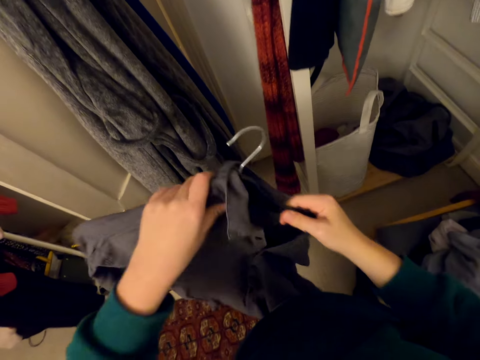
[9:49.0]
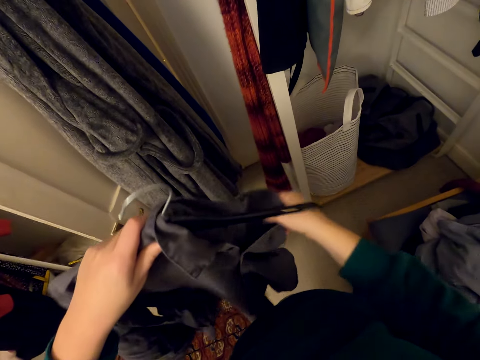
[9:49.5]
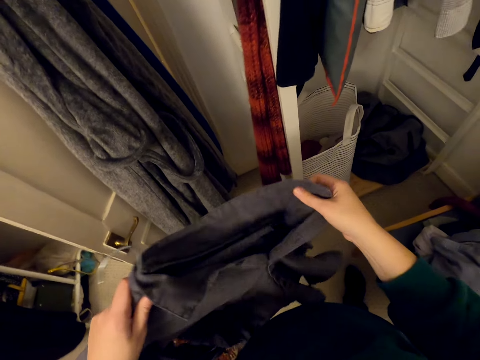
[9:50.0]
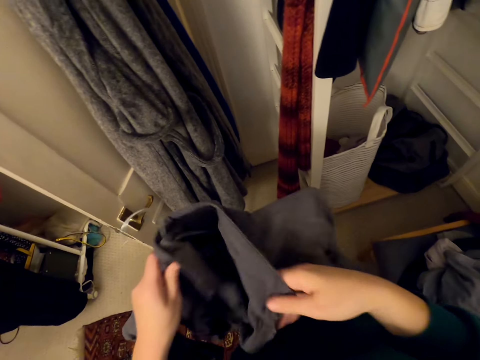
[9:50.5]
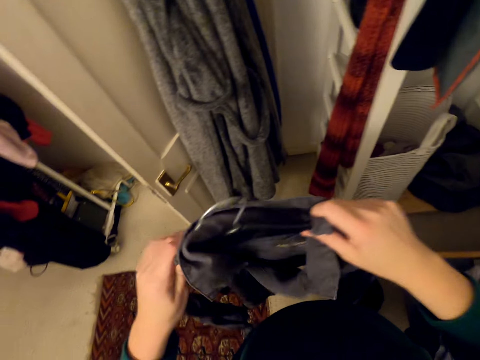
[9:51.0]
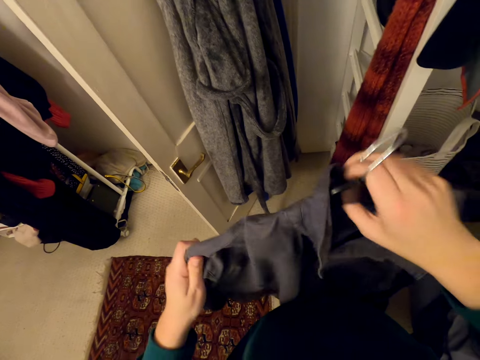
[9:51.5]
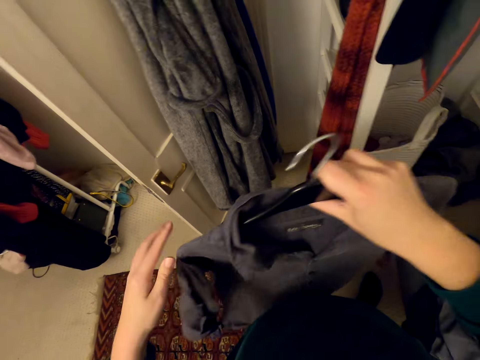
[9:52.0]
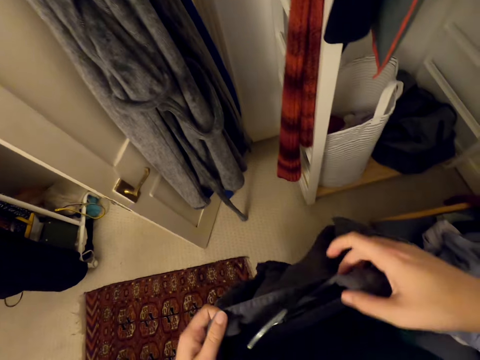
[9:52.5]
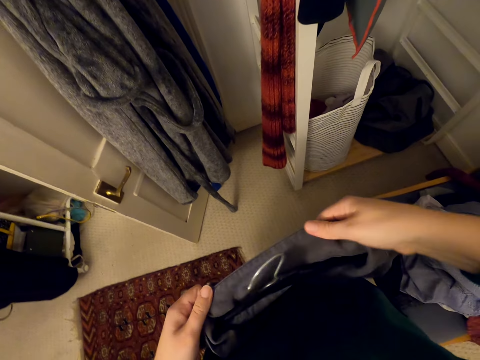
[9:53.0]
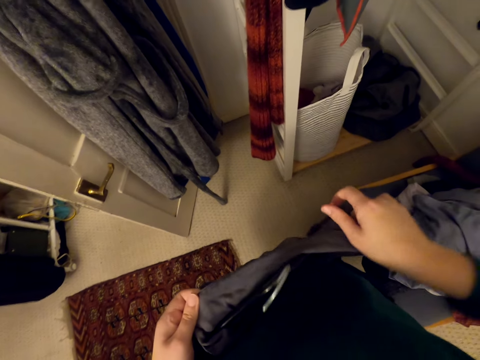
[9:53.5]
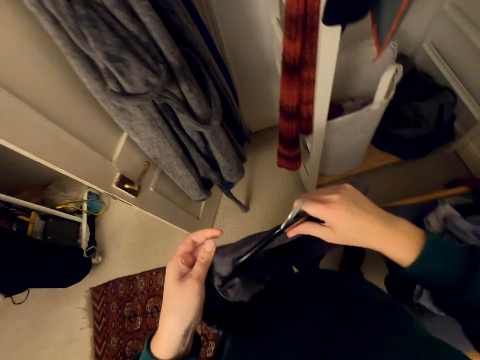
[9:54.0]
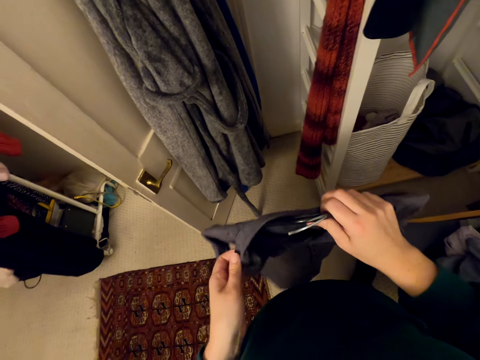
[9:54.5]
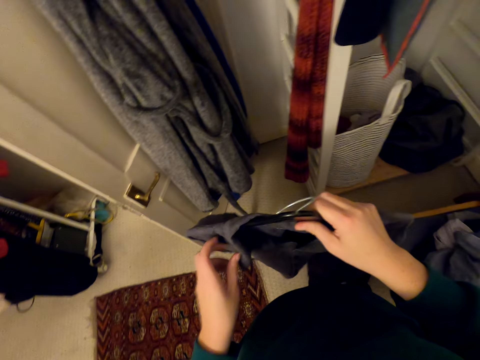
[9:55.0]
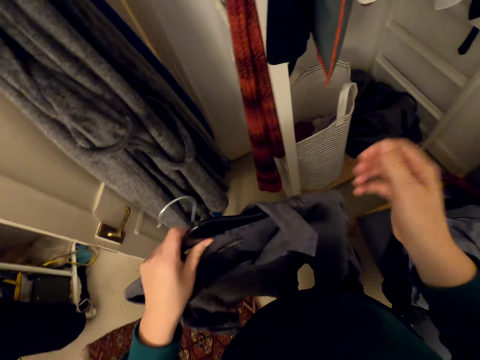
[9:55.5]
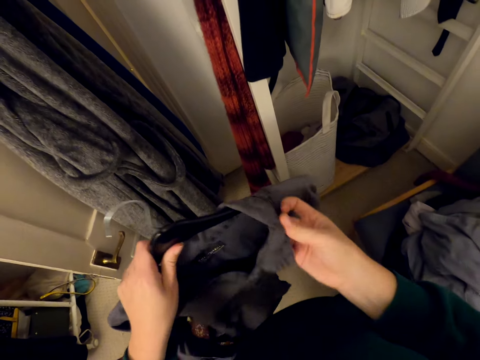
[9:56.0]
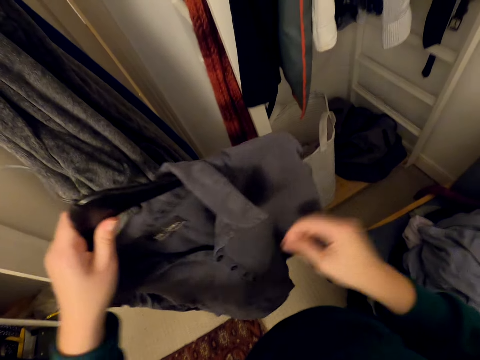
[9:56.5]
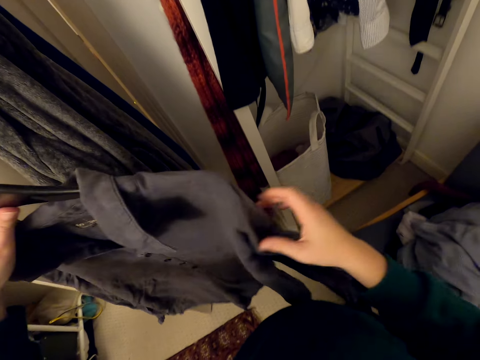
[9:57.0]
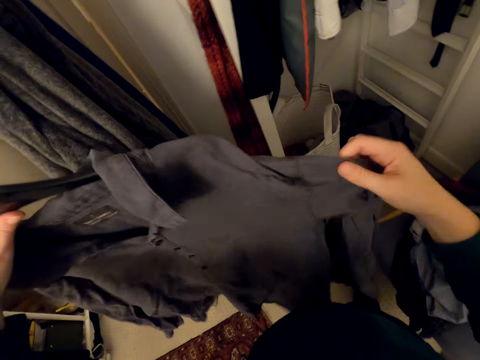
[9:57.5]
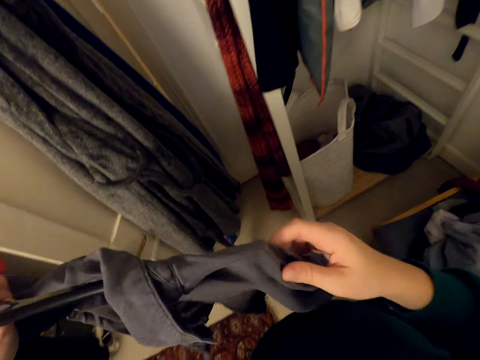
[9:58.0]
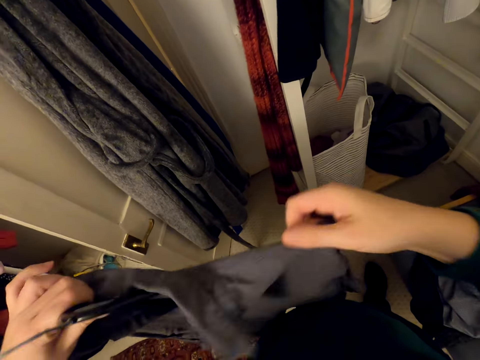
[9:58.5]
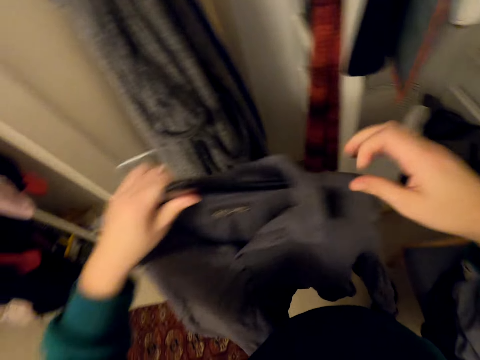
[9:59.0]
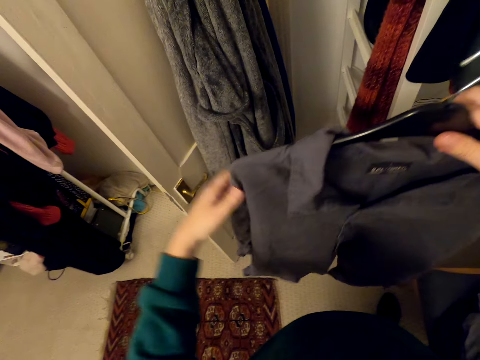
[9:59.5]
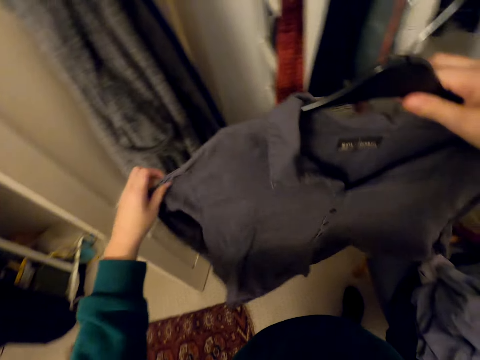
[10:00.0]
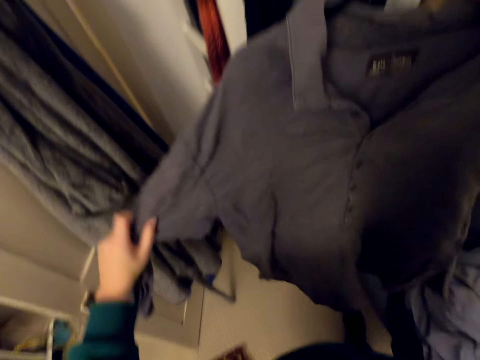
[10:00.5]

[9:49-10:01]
The camera wearer puts the shirt on the hanger.

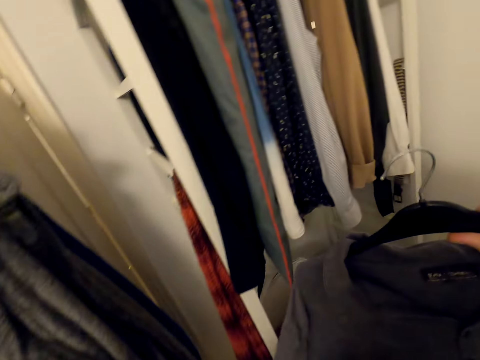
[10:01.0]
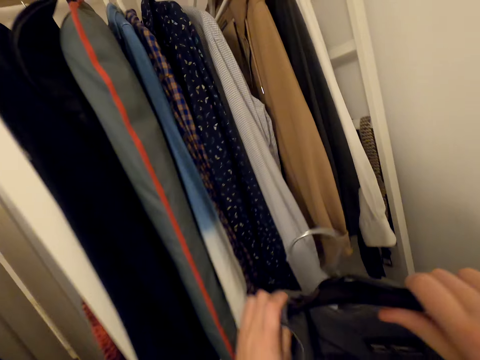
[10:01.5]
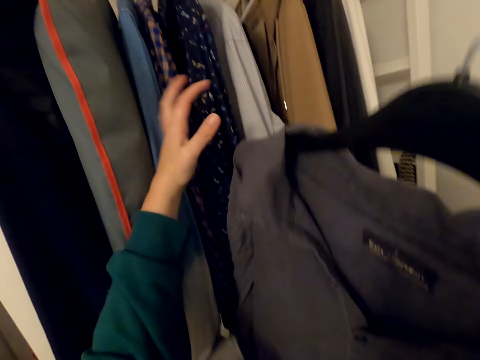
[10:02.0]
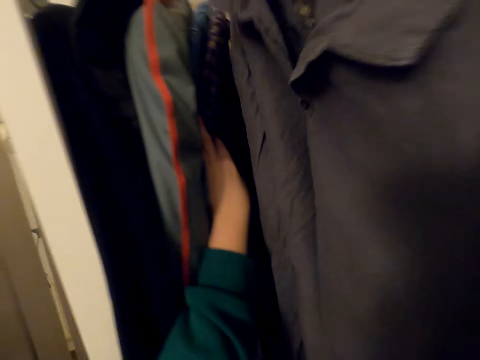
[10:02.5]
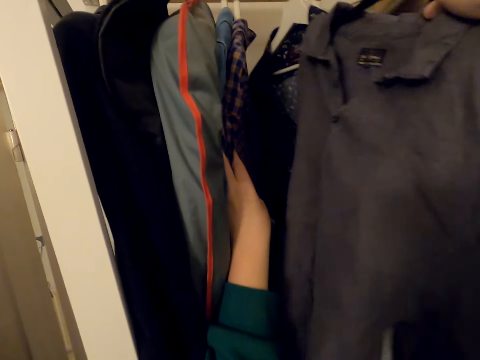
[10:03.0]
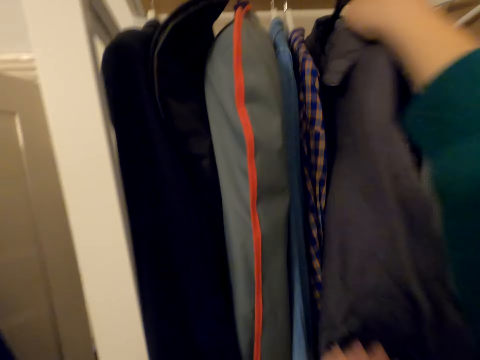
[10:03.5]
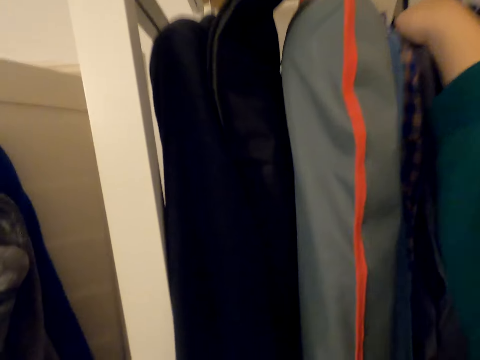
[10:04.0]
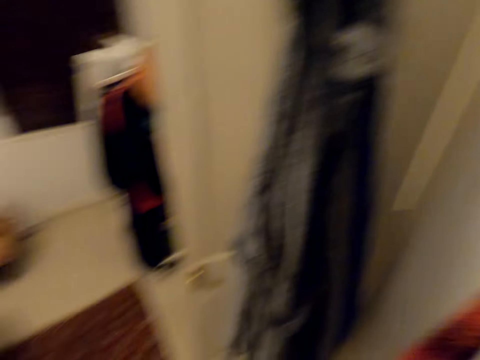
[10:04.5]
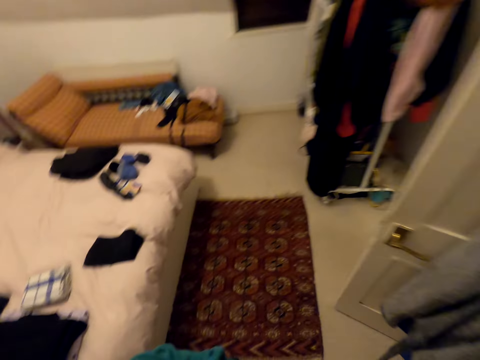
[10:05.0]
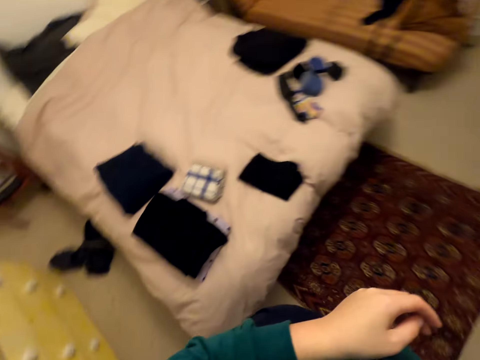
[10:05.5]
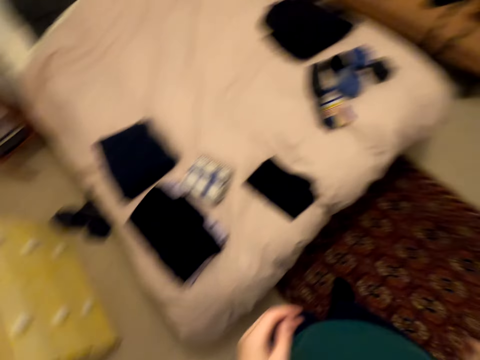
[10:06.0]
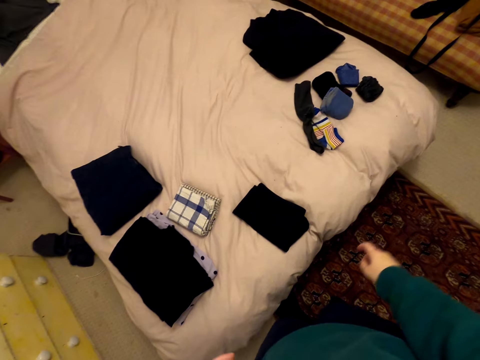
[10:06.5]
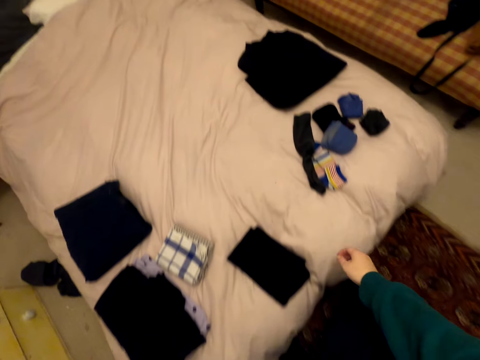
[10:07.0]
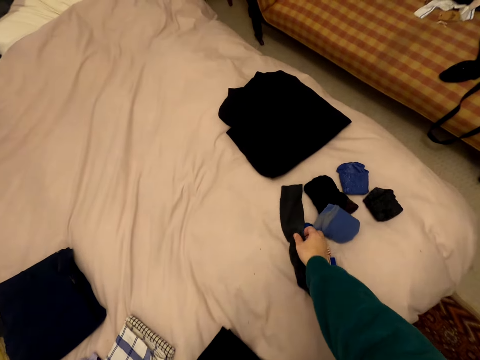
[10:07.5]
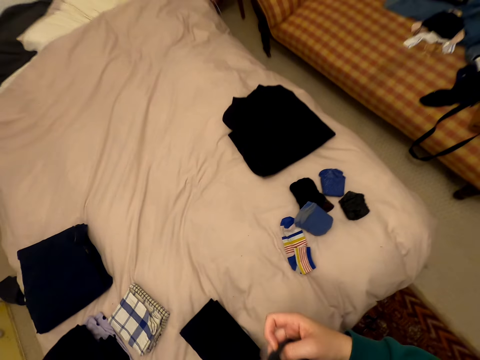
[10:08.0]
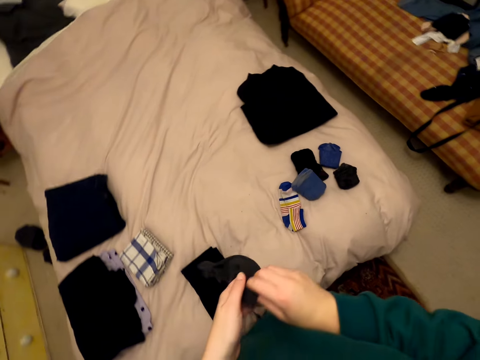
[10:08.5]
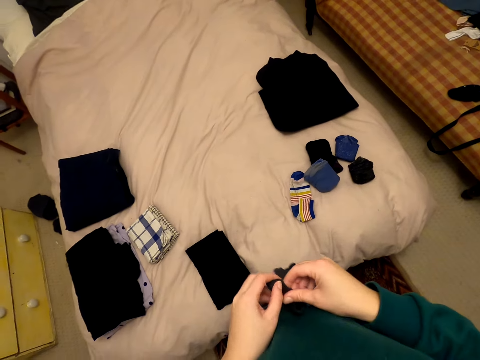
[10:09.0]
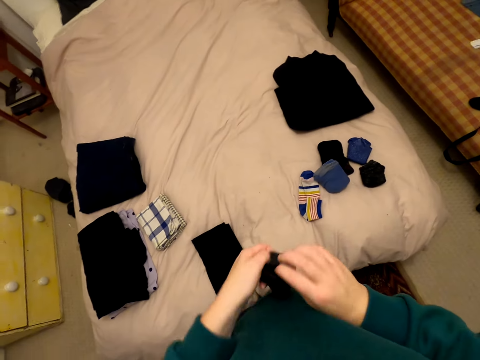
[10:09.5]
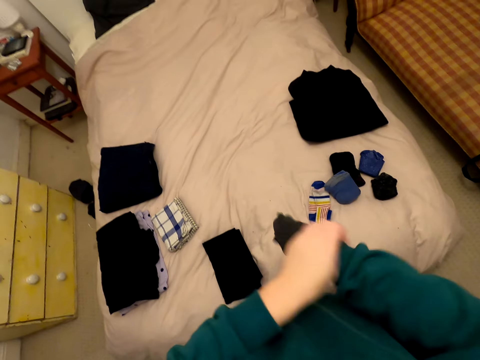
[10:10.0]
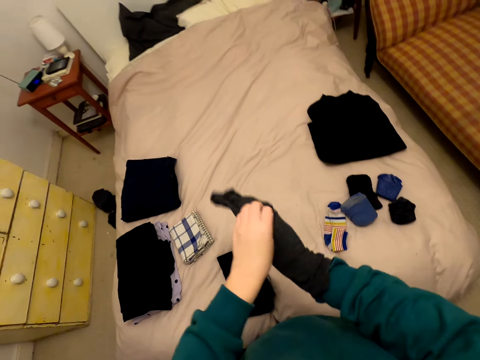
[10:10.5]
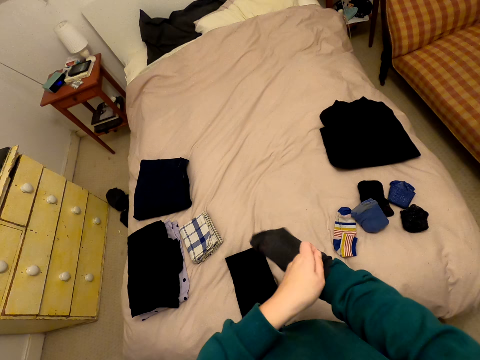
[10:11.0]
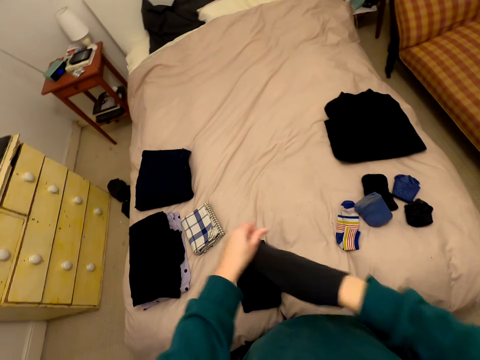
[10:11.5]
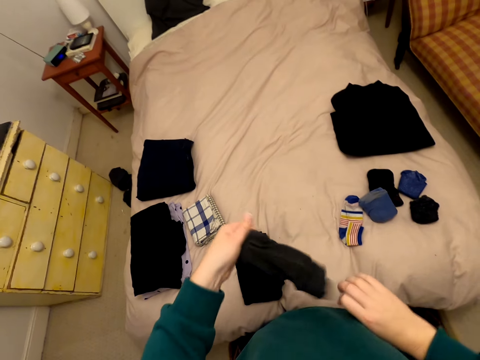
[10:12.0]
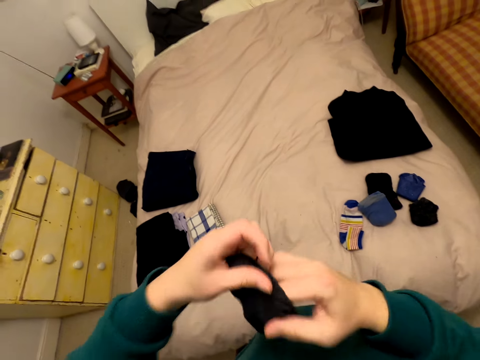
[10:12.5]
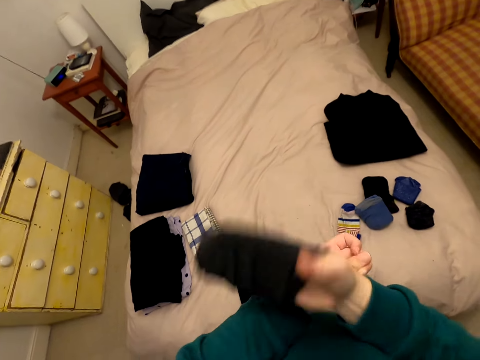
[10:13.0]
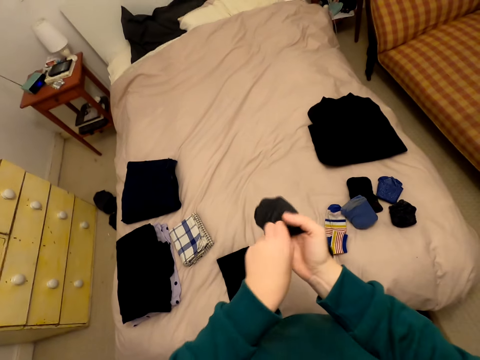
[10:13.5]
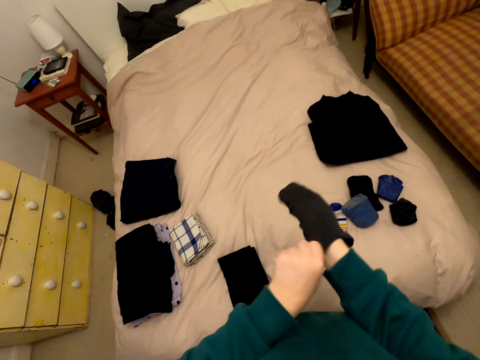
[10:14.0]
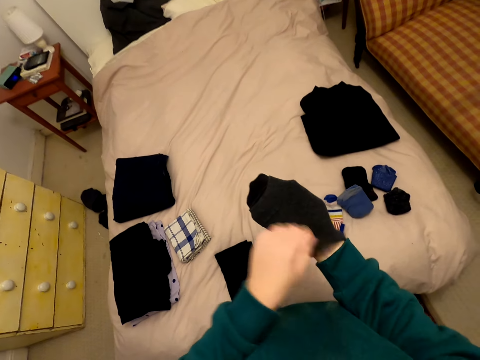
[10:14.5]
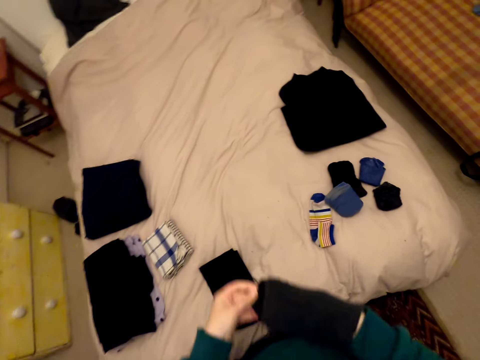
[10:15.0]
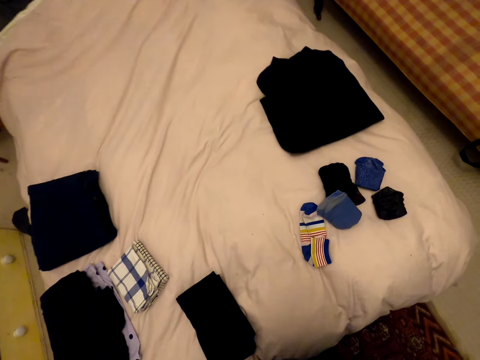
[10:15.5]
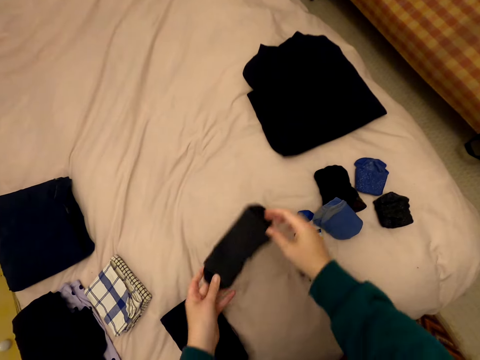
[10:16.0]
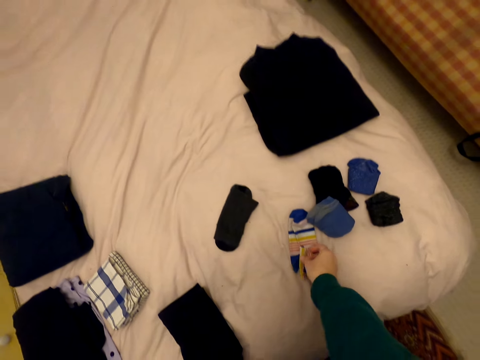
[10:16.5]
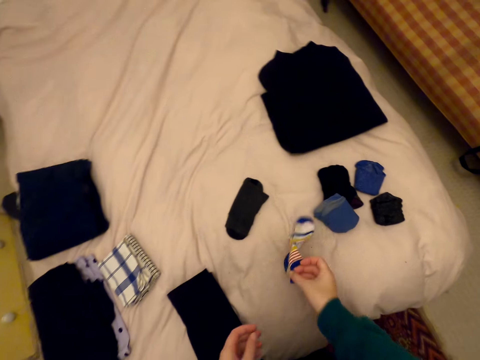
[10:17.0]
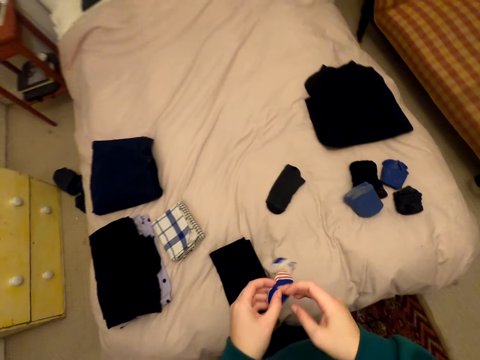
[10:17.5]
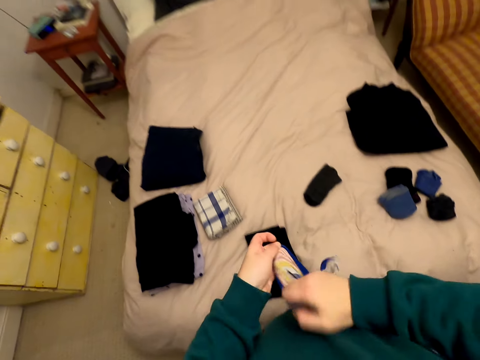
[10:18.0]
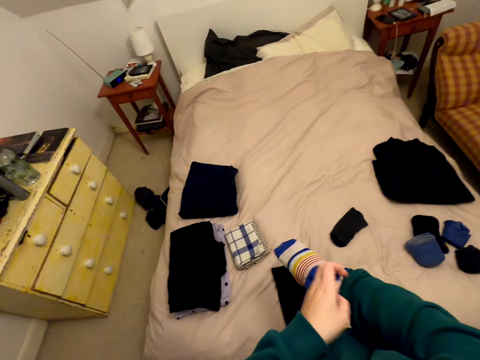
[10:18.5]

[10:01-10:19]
The camera wearer holds the shirt. They hang the shirt on the wardrobe. They look at the bed. They pick the socks from the bed, hold the socks, and put the hand in the socks. They remove the hand from the socks. They fold the socks. They put the socks on the bed. They pick the socks, hold the socks, and put the hand in the sock.
